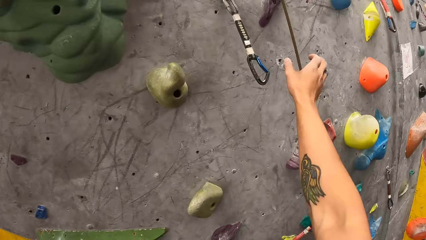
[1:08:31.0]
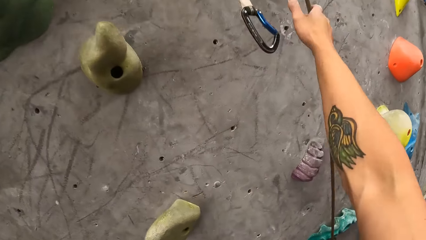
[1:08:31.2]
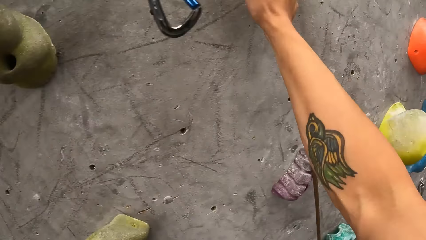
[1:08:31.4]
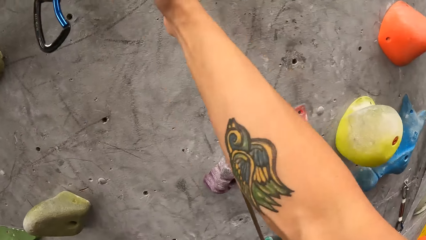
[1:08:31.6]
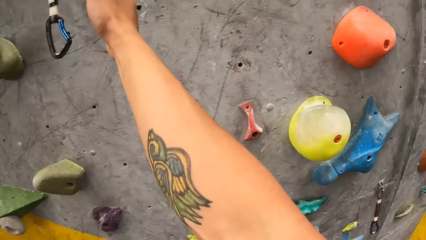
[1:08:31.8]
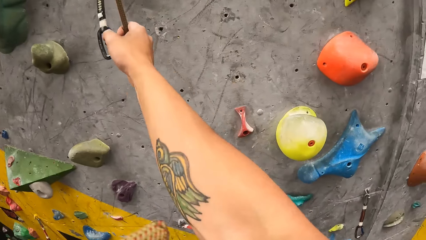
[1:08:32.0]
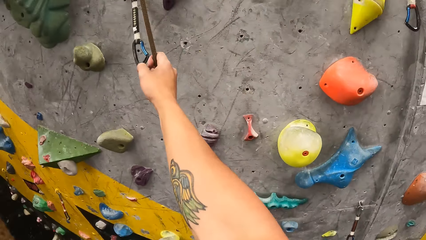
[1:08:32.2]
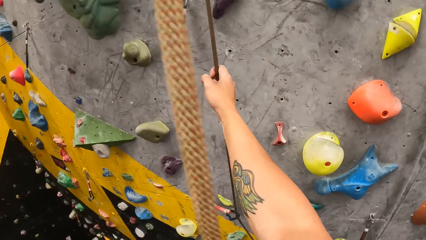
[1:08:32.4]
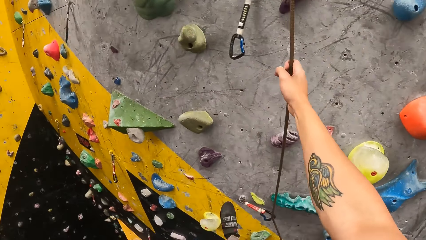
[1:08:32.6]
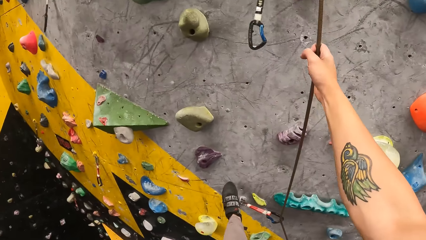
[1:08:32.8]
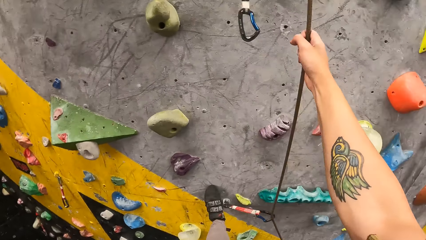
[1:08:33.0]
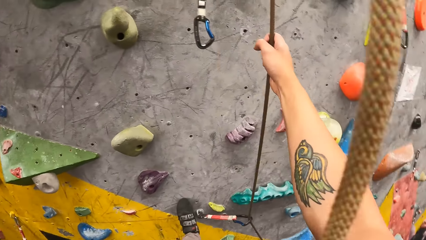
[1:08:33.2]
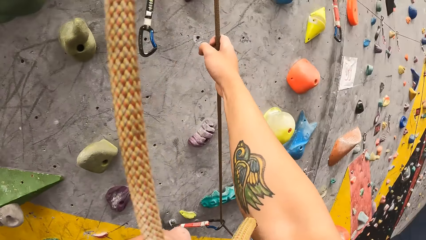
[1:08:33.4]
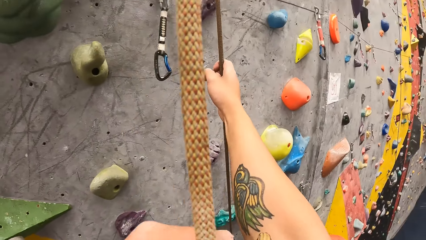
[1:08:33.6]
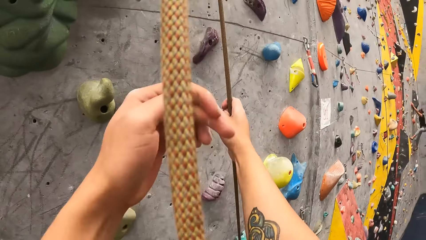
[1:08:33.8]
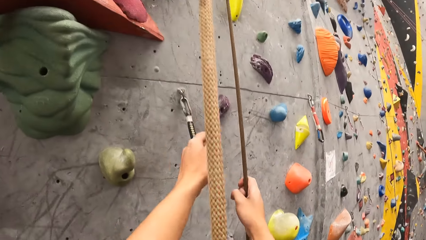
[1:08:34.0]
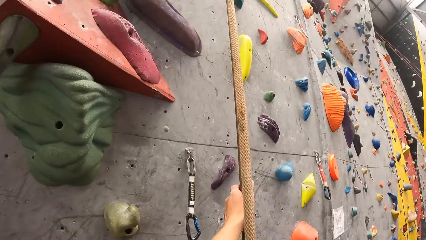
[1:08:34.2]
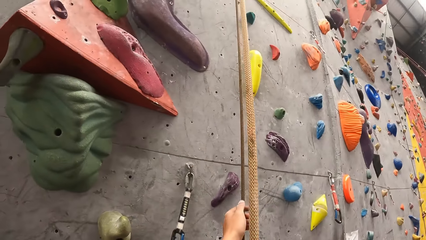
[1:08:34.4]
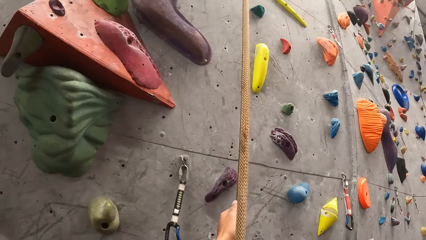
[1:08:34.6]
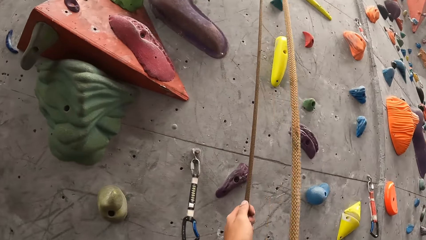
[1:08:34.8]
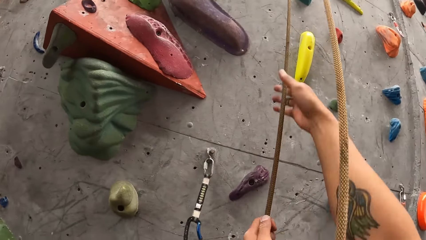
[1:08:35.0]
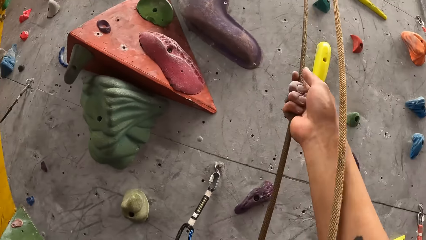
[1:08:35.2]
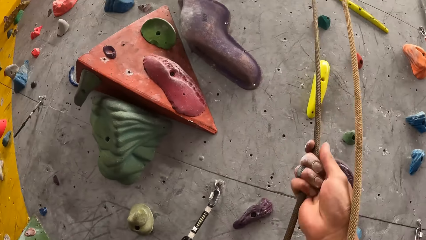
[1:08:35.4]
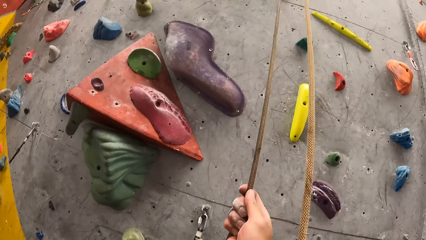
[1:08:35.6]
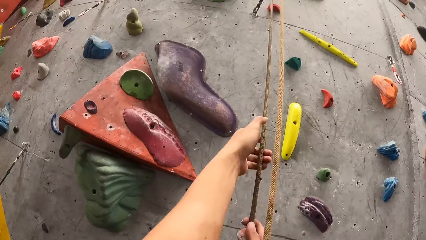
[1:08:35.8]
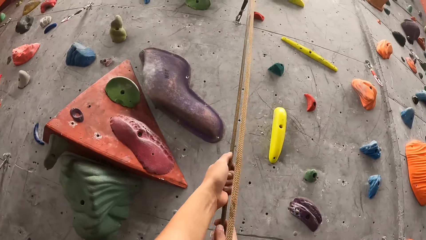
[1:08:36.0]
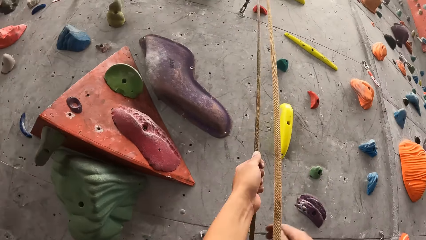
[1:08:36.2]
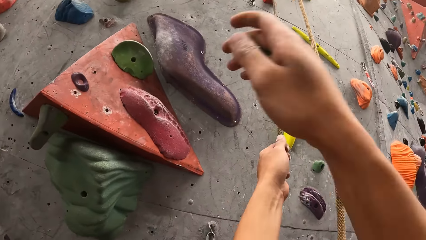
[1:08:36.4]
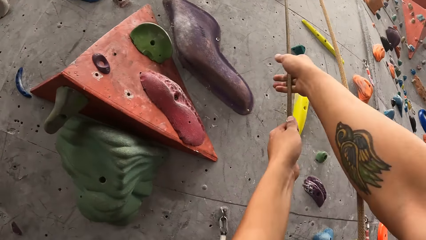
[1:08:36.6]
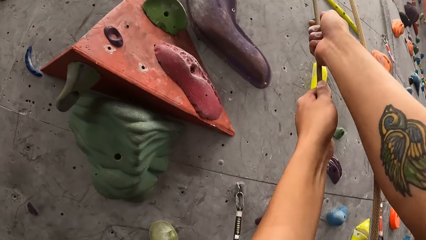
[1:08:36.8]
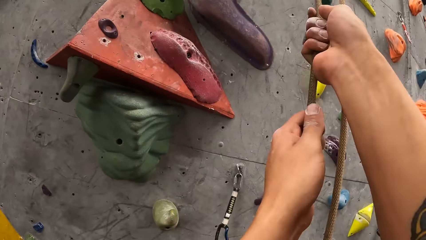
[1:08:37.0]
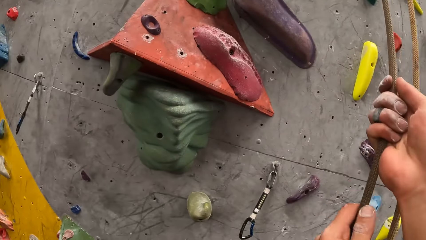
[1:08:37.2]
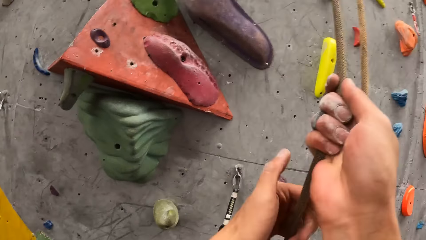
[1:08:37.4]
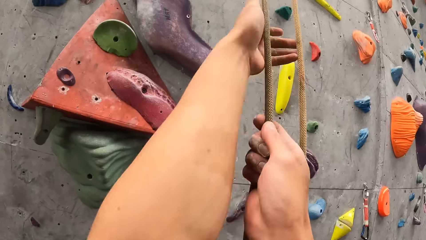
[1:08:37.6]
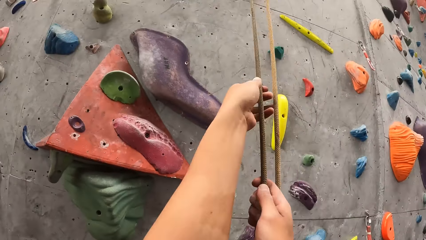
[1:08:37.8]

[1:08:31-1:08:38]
The camera wearer pulls the rope.

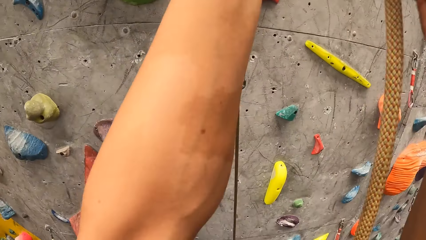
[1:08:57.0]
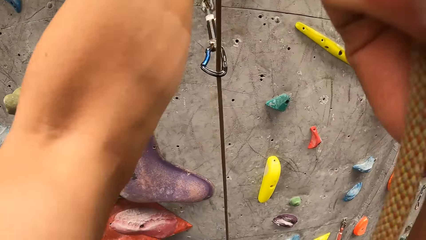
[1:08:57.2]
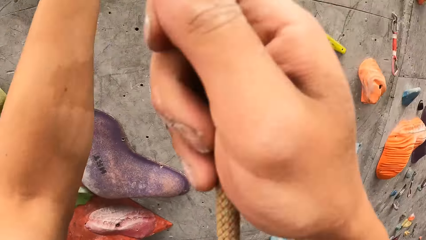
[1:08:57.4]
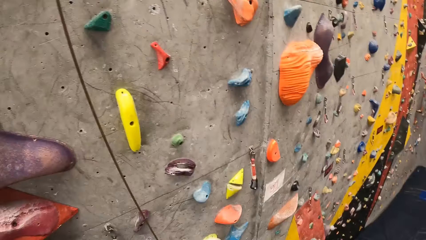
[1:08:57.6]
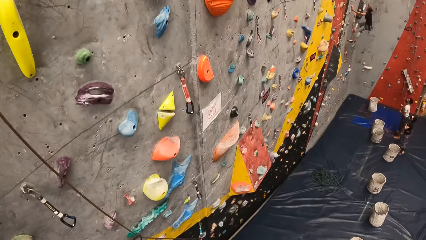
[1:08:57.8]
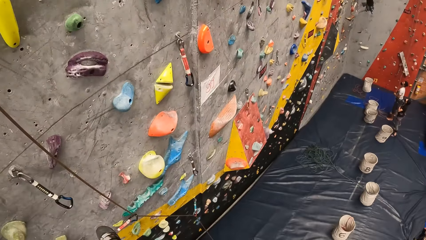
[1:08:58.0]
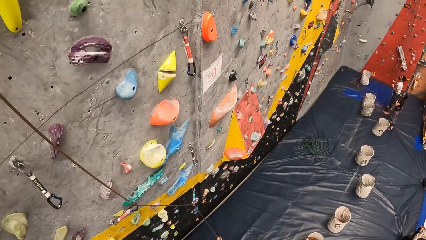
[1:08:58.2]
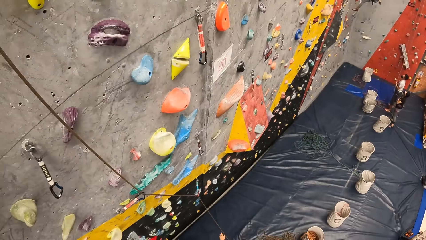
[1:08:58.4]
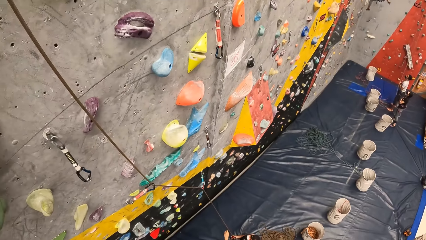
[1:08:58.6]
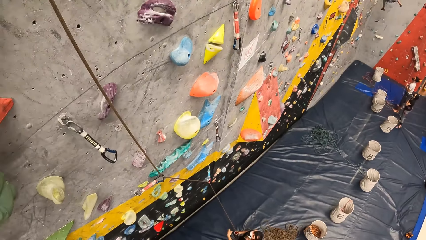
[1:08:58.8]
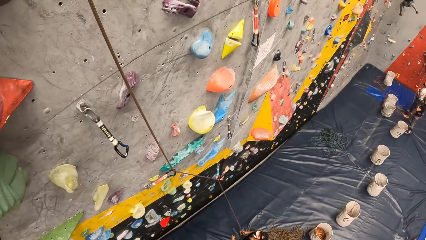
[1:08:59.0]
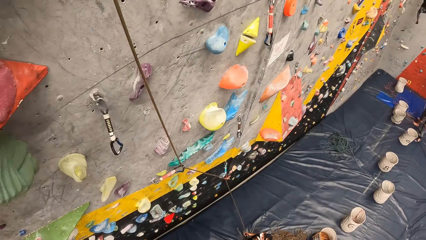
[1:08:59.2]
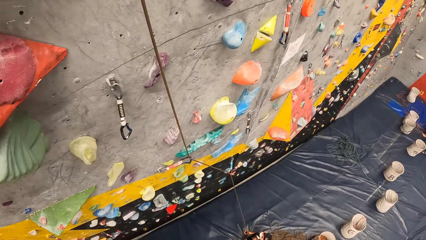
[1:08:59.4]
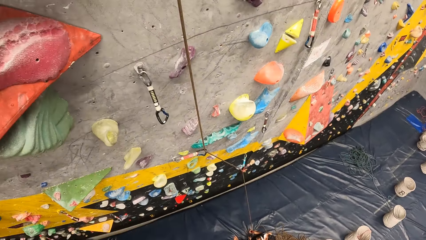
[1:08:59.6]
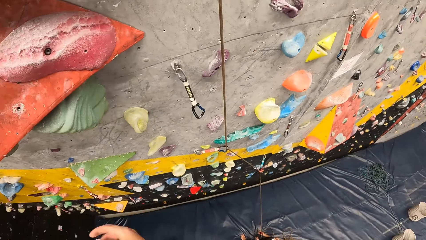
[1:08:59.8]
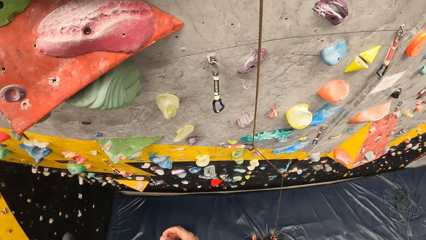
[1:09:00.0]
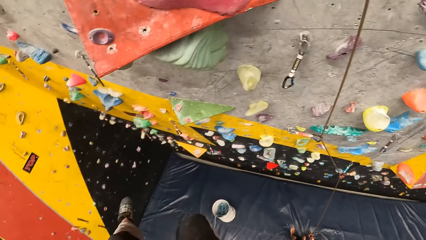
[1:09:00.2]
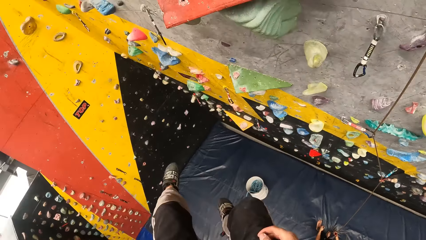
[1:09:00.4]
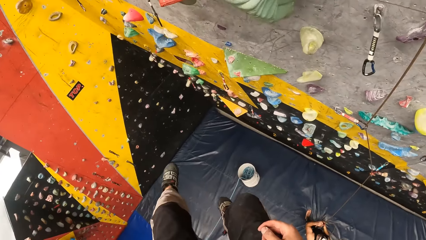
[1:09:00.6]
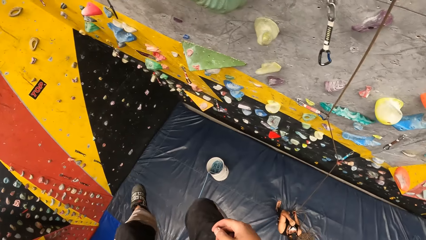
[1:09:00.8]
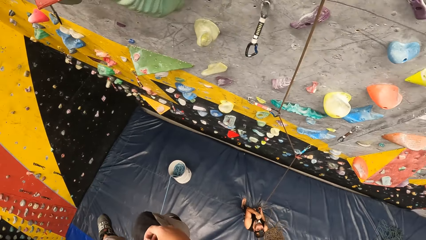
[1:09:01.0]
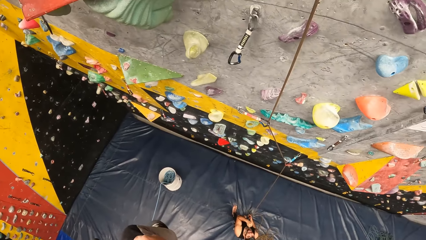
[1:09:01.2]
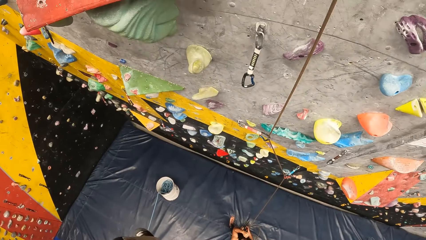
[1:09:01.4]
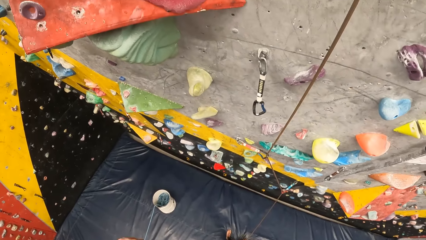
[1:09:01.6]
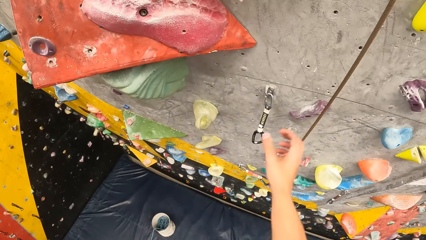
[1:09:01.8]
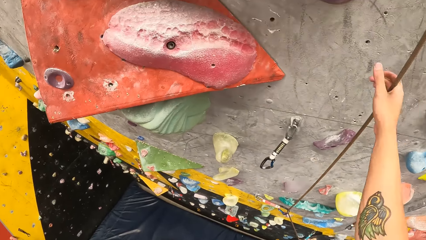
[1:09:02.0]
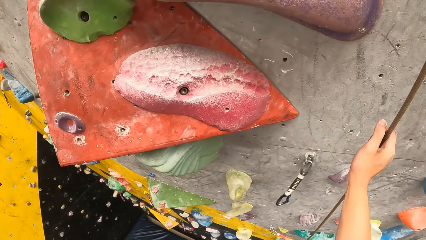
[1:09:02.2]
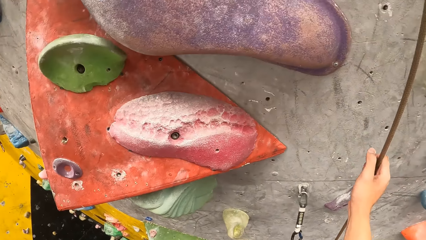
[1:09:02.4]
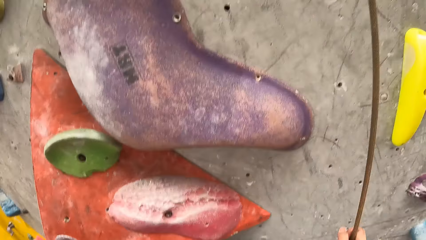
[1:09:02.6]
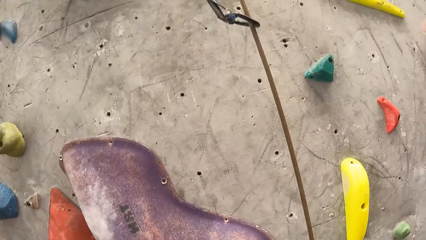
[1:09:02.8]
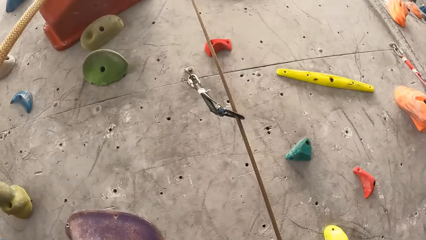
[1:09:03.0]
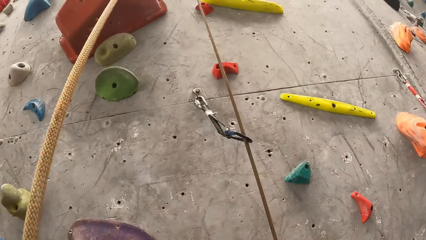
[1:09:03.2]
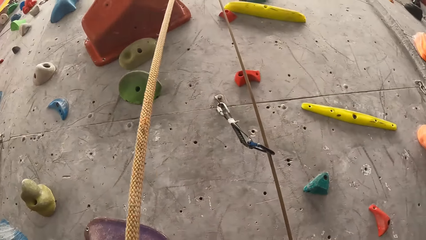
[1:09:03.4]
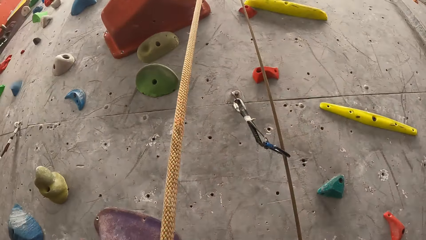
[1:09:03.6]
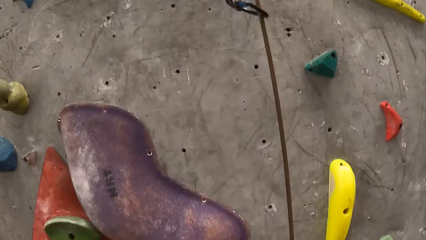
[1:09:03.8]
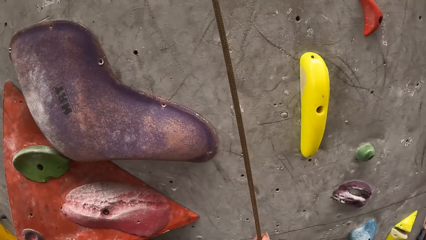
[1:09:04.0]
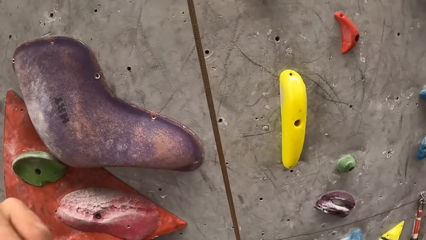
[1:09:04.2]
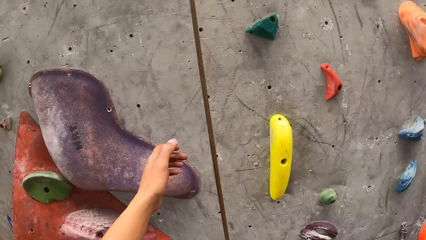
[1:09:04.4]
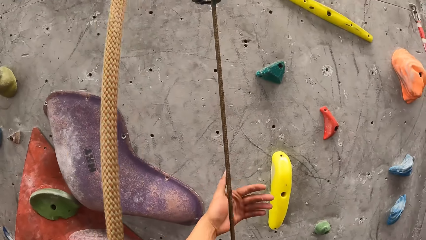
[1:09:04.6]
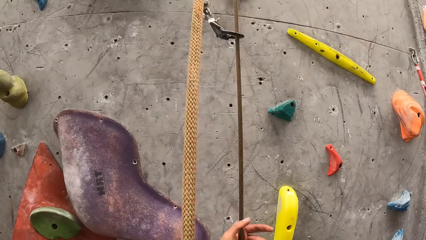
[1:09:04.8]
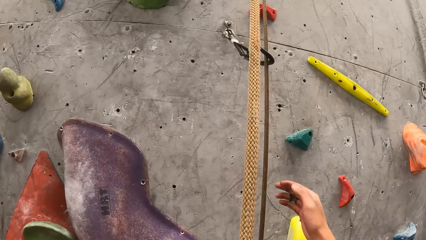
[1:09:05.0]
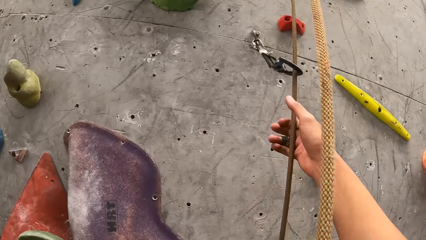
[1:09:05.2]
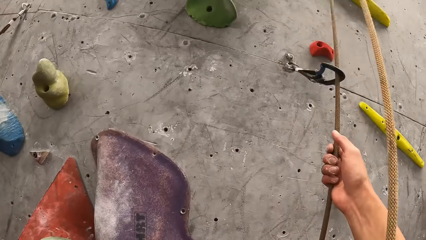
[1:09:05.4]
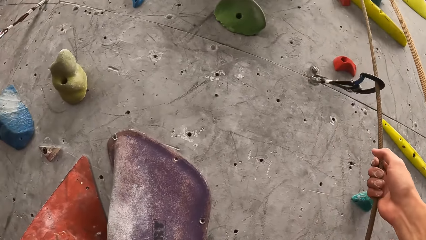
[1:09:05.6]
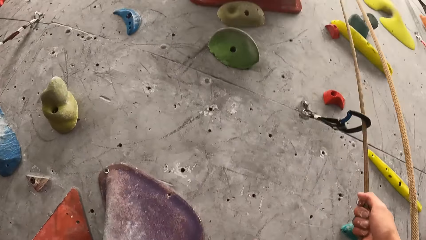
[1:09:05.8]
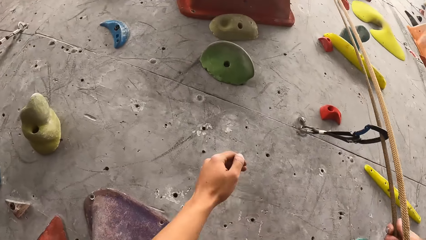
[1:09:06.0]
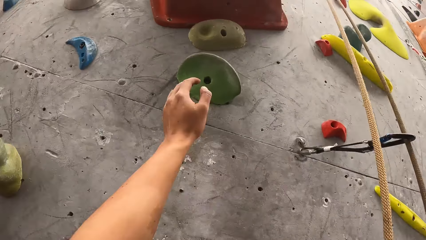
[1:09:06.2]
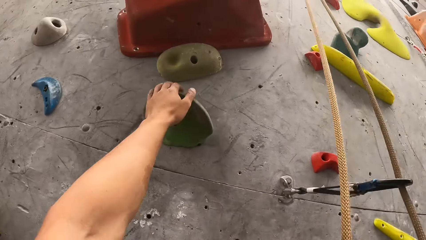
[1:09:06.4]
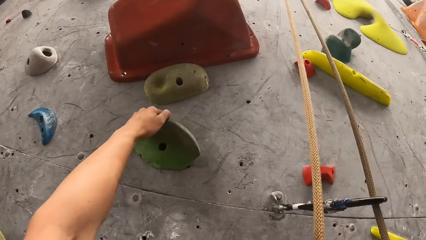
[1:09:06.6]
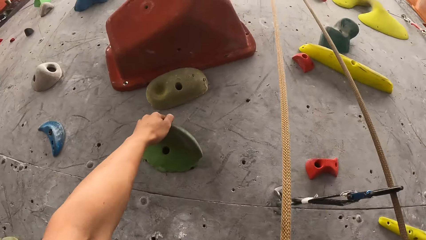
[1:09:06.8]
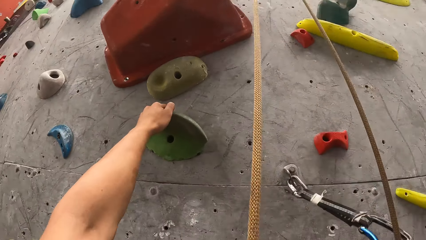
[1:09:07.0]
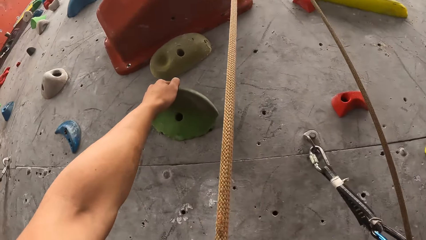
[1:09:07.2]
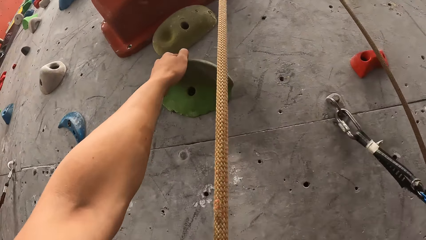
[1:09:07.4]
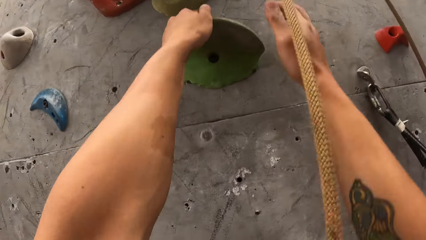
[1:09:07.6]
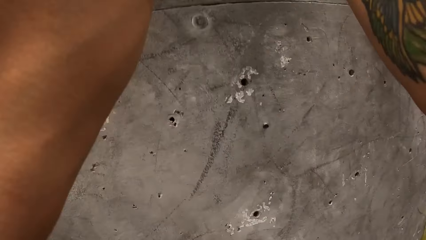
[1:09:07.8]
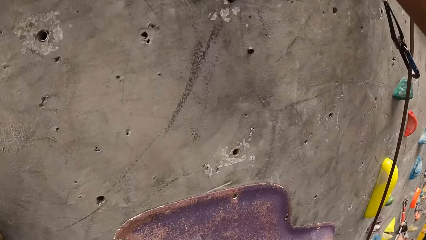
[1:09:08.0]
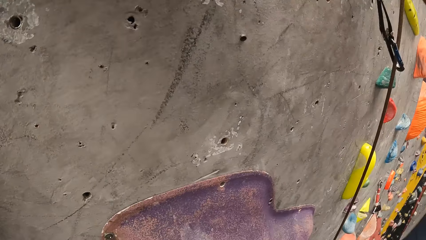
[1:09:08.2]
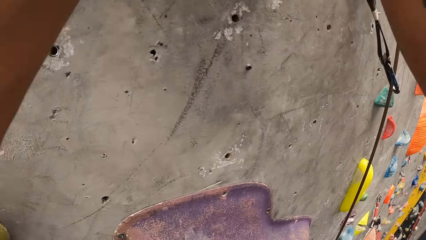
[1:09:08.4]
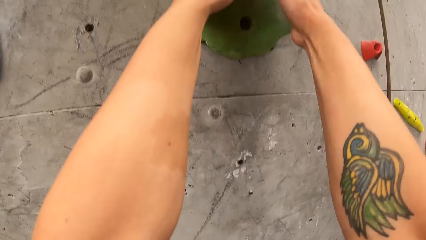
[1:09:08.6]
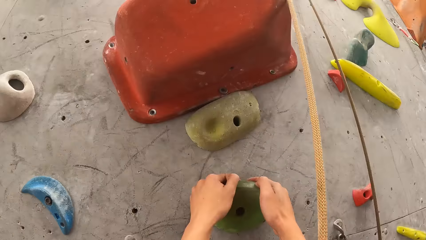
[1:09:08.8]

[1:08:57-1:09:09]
The camera wearer looks around. They hold the rope. They climb a climbing wall.
